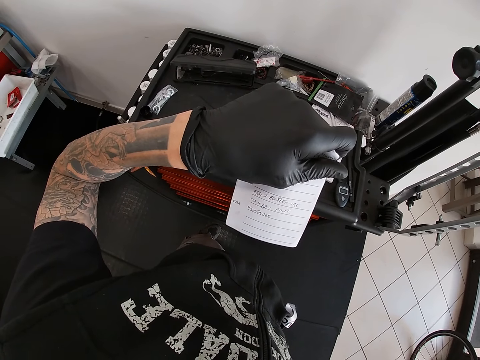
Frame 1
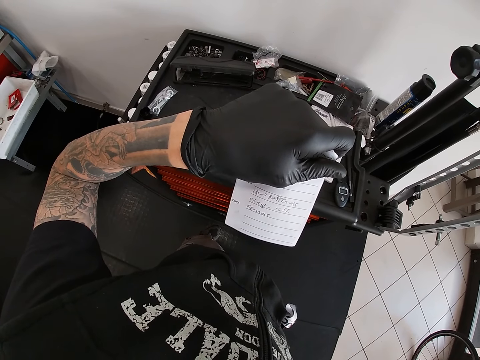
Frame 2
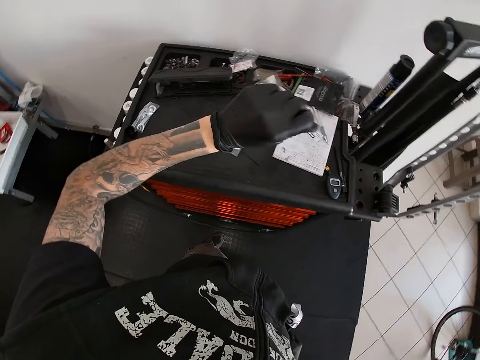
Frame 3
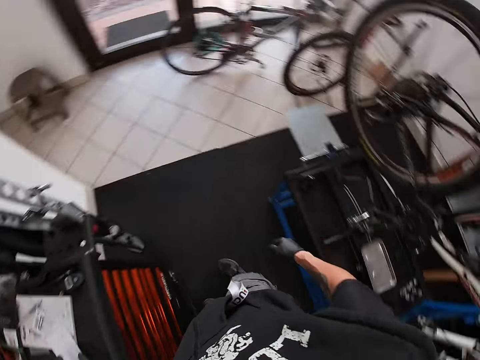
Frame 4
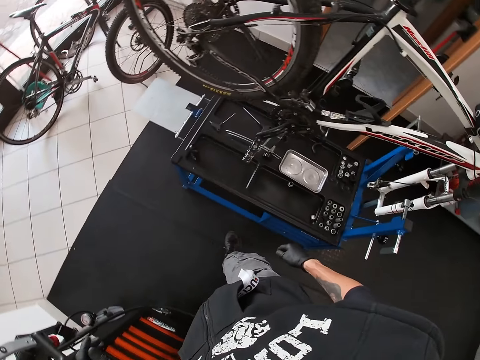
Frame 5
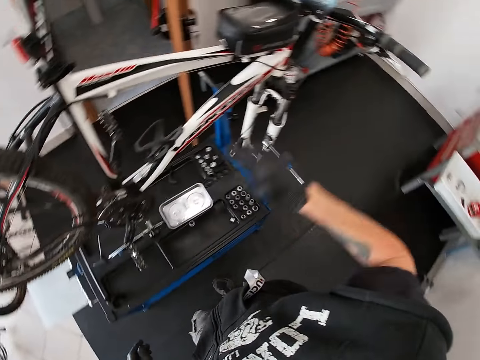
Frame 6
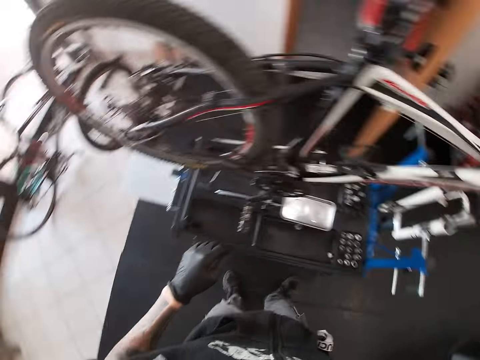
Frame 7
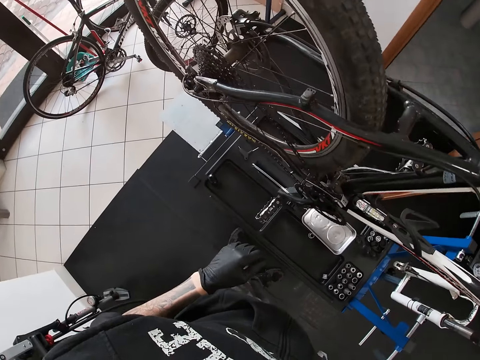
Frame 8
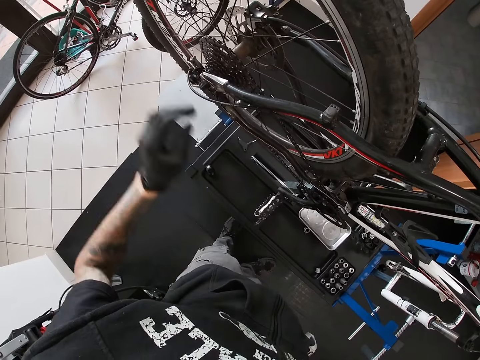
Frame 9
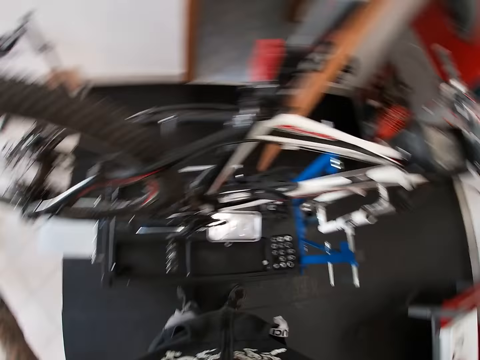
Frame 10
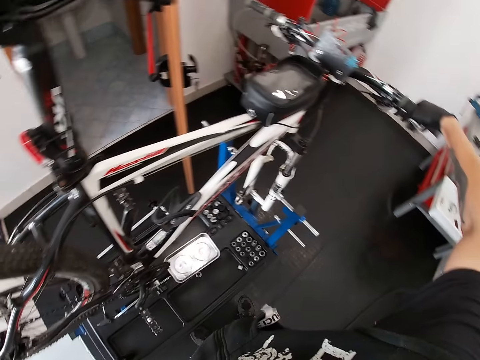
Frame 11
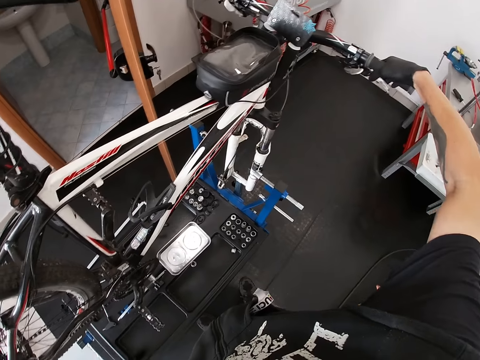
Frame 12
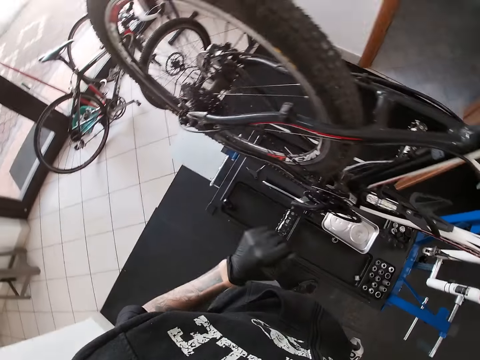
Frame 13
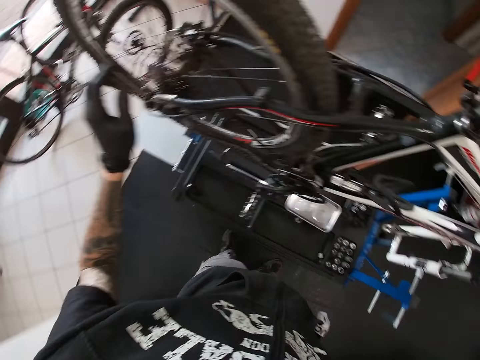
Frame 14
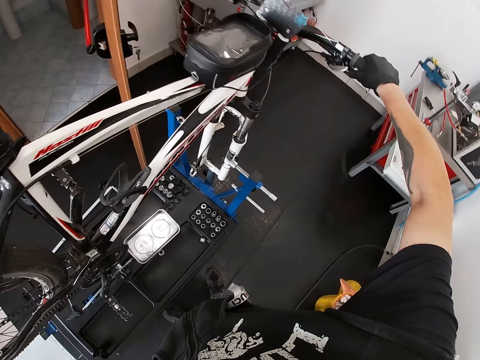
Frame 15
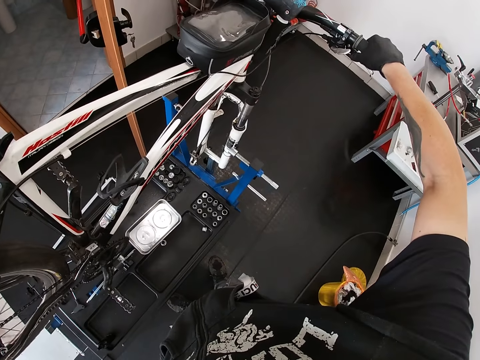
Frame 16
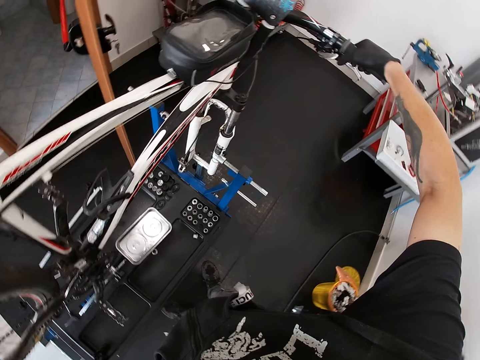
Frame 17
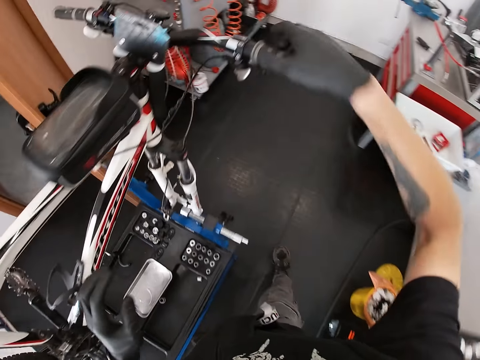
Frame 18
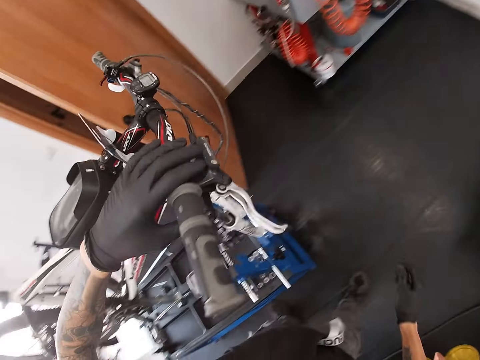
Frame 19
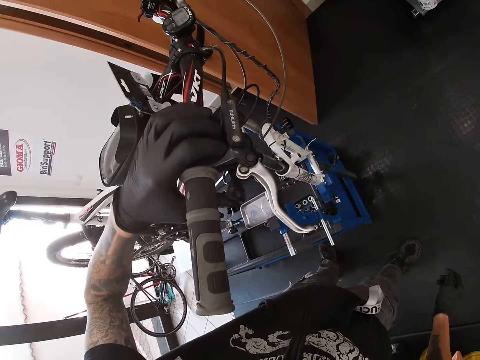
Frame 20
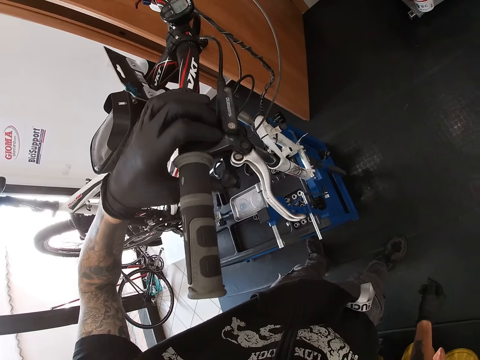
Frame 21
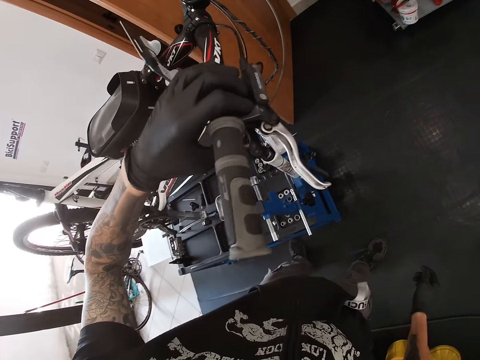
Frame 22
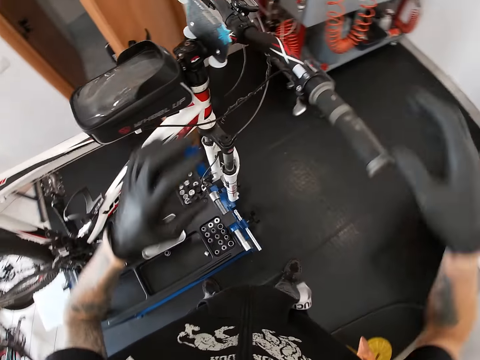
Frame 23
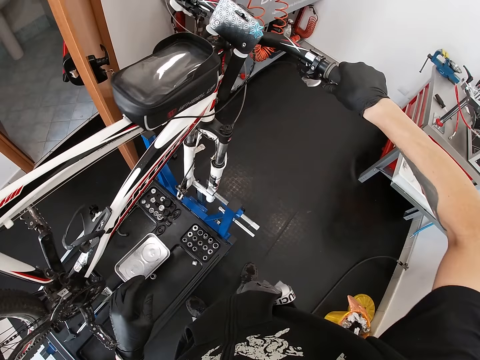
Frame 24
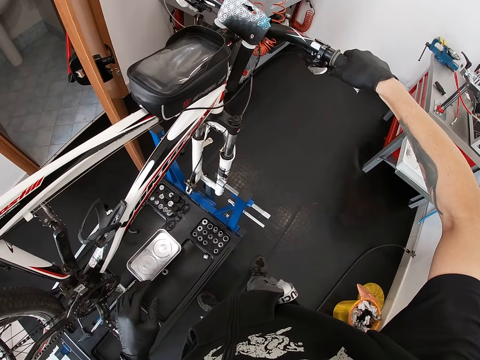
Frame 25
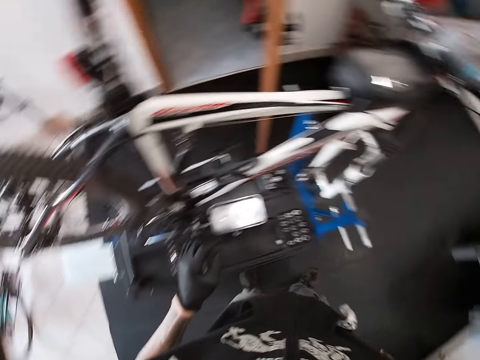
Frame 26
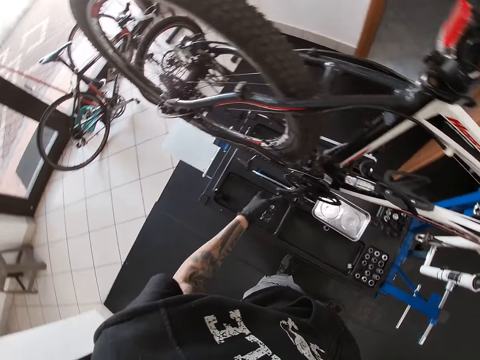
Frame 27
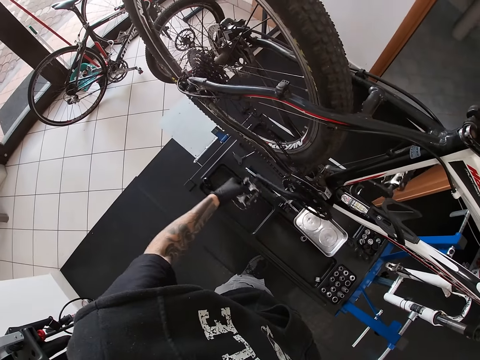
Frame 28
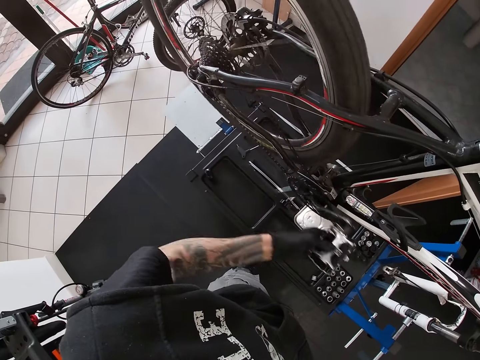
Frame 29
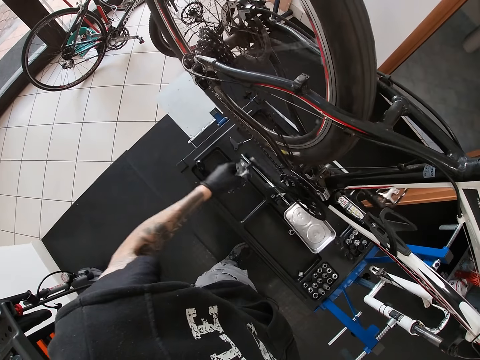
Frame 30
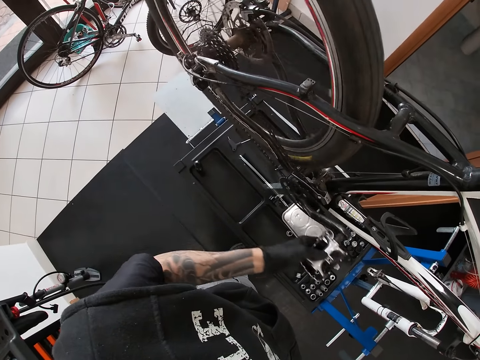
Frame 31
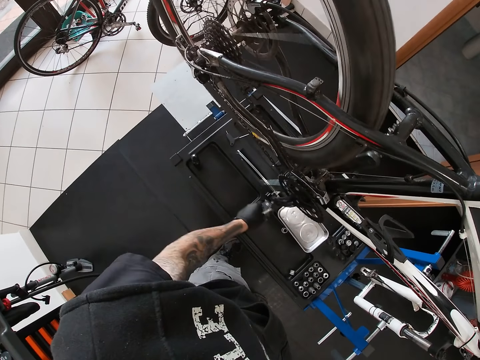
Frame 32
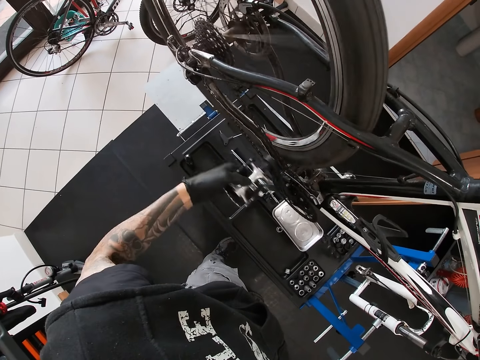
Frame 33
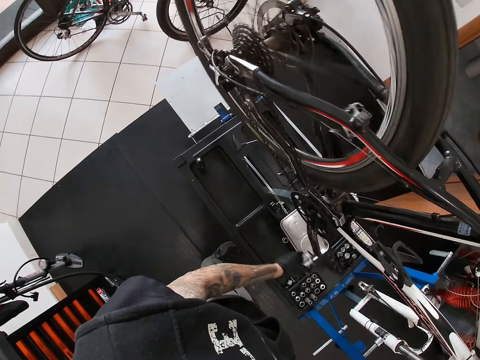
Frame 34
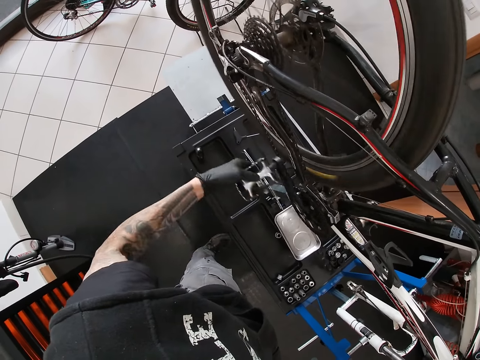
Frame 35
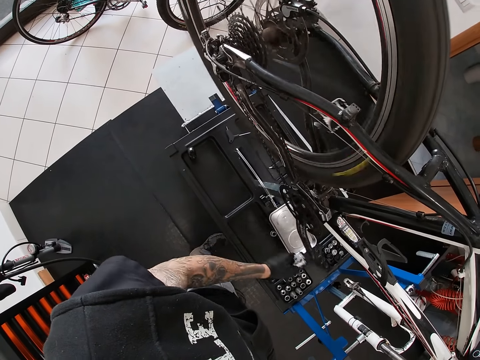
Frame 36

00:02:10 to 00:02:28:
The camera wearer drops the paper notes on the table with his left hand. He holds the bicycle handle with his right hand. He touches the grip of the bicycle. He holds the wheel with his left hand. He presses the brake on the bicycle handle with his right hand. He holds the wheel with his left hand. He presses the brake on the bicycle handle with his right hand. He presses the brake on the bicycle handle with his left hand. He presses the brake on the bicycle handle with his right hand. He touches the grip of the bicycle. He rotates the wheel with the pedal.

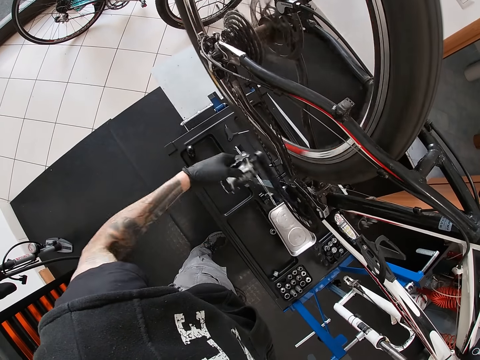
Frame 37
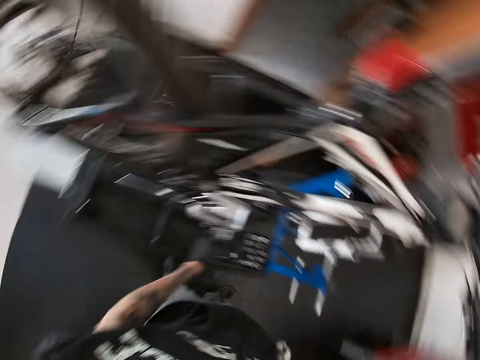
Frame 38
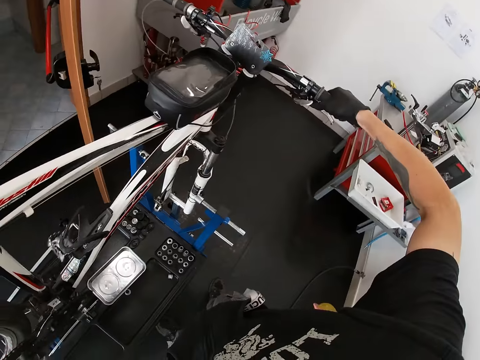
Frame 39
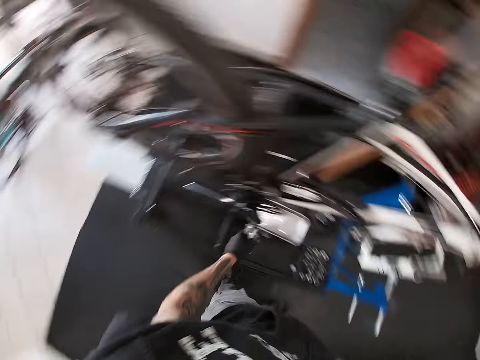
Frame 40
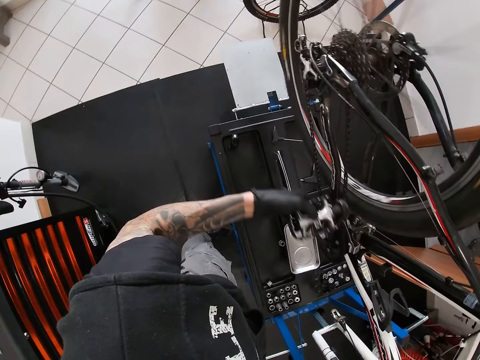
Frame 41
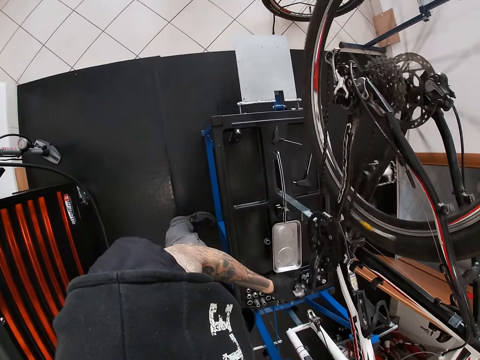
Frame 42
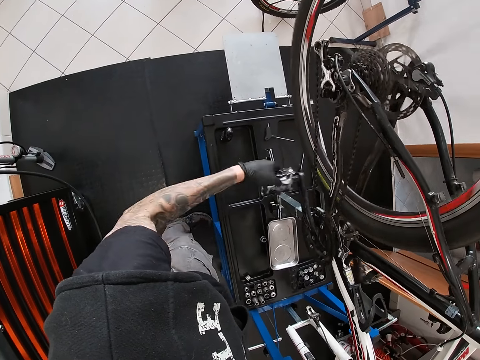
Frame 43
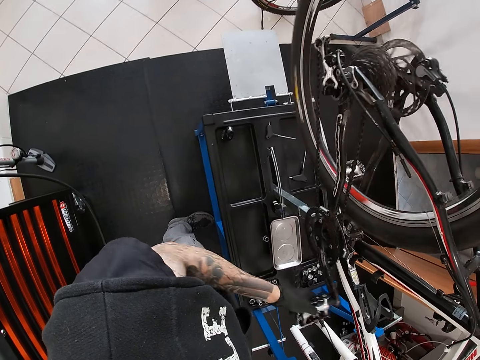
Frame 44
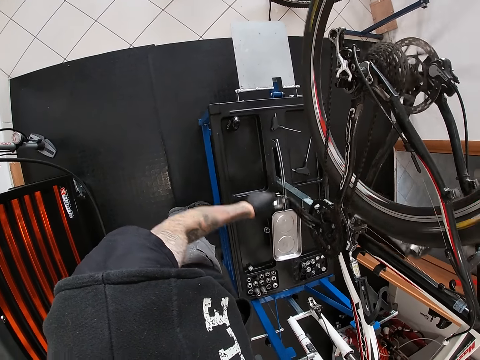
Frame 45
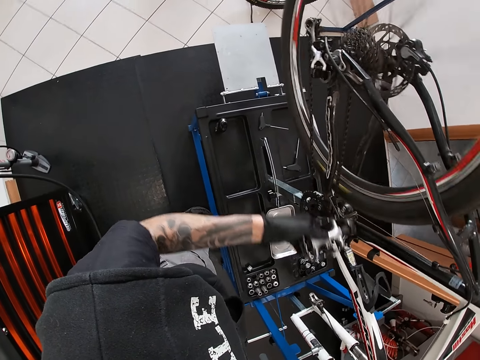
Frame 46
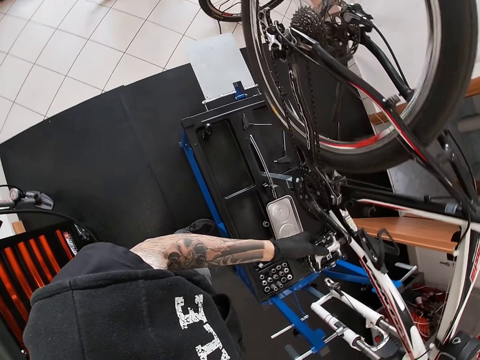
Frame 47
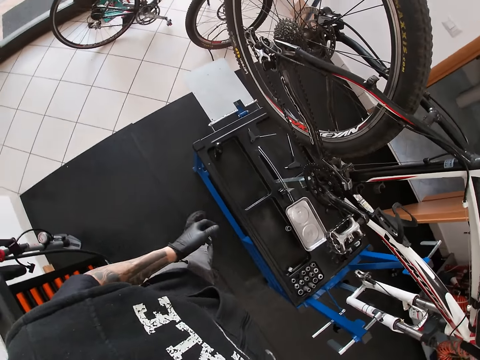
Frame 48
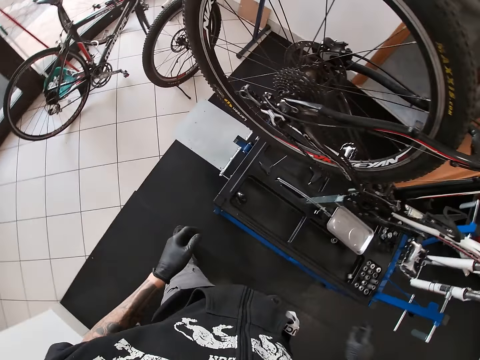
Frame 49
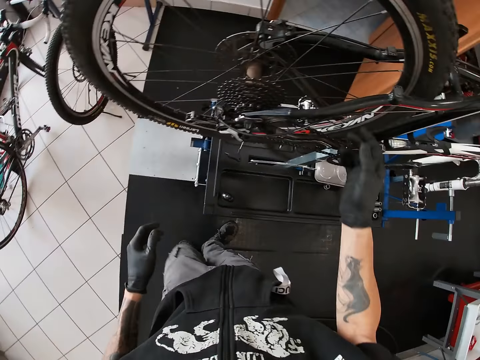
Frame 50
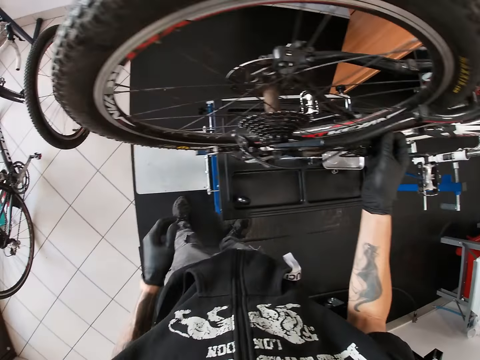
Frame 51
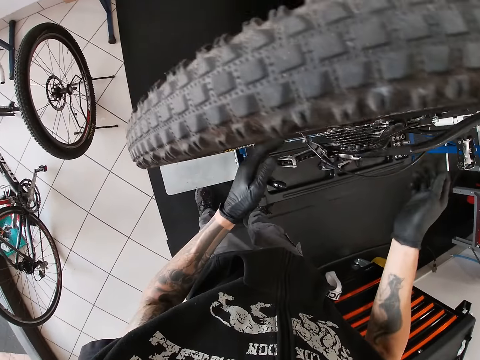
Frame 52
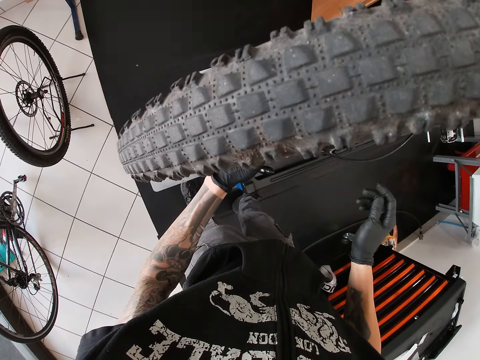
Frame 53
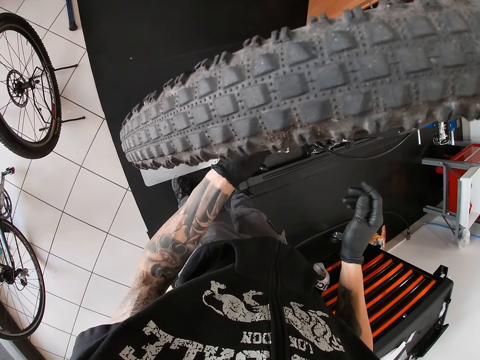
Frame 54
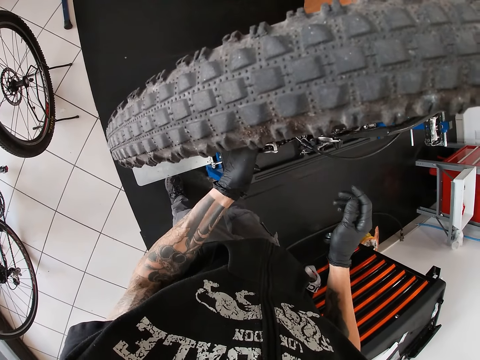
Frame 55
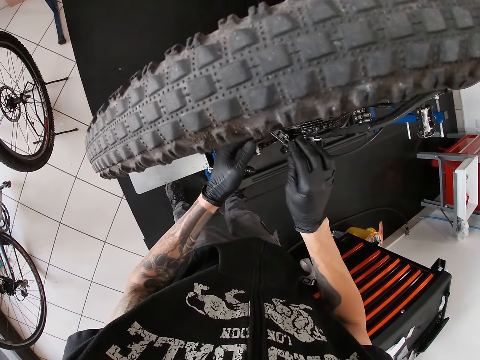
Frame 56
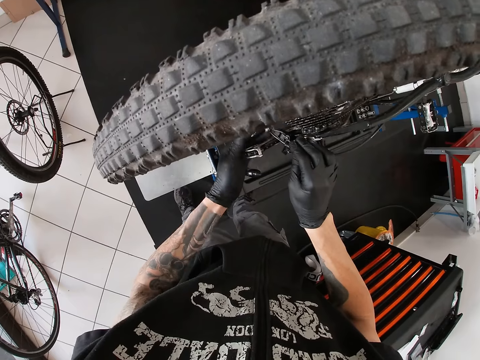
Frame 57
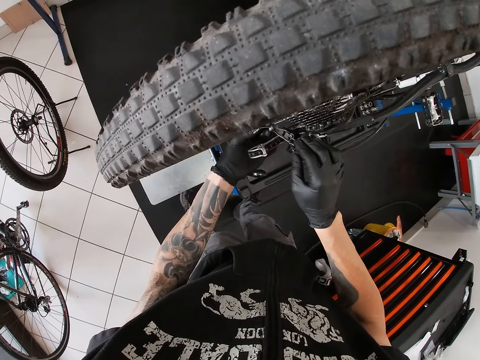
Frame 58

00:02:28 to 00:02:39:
The camera wearer touches the grip of the bicycle. He rotates the rim of the bicycle. He adjusts the wheel with his hands. He touches the rear disc brake of the bicycle.
